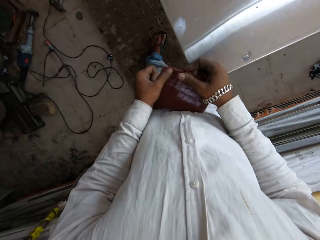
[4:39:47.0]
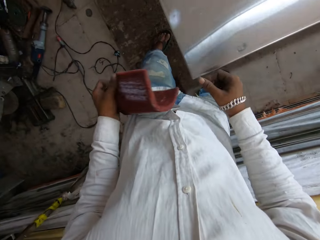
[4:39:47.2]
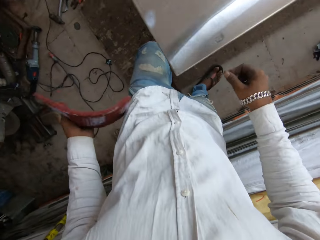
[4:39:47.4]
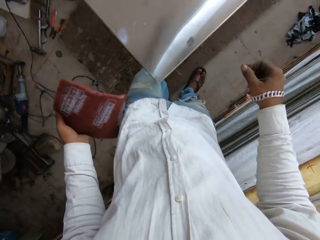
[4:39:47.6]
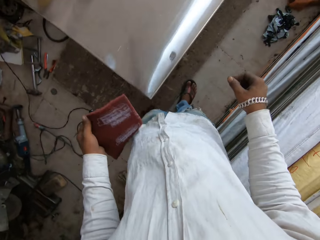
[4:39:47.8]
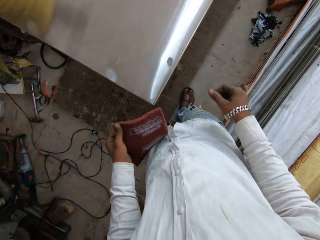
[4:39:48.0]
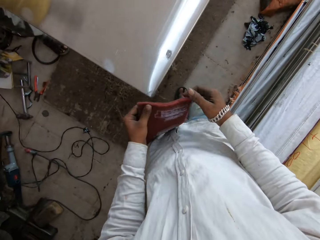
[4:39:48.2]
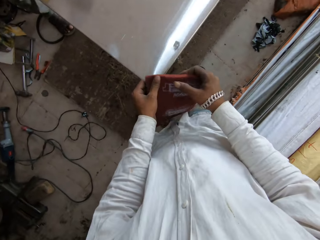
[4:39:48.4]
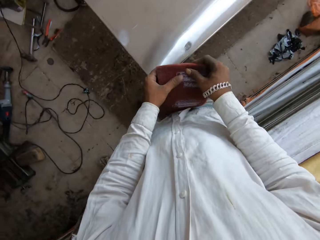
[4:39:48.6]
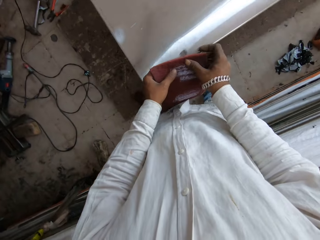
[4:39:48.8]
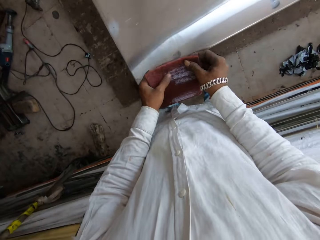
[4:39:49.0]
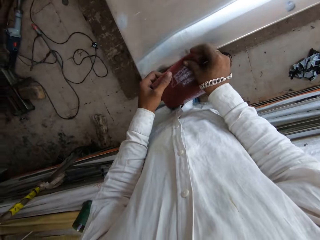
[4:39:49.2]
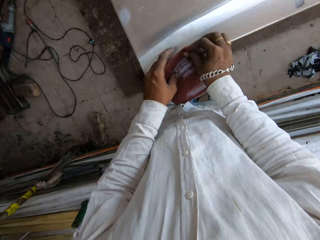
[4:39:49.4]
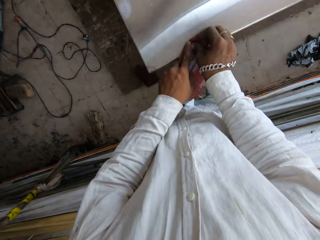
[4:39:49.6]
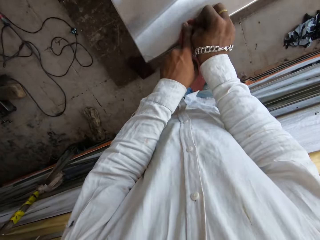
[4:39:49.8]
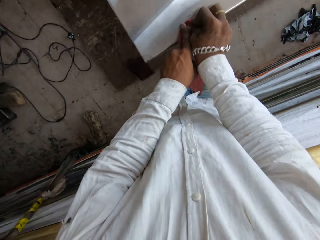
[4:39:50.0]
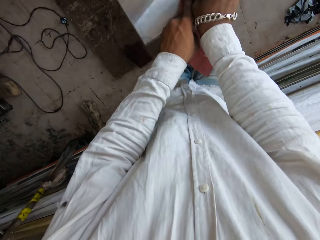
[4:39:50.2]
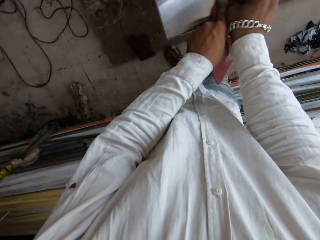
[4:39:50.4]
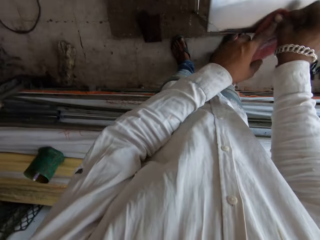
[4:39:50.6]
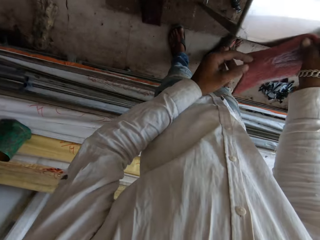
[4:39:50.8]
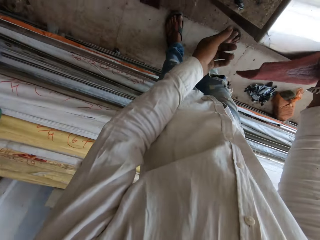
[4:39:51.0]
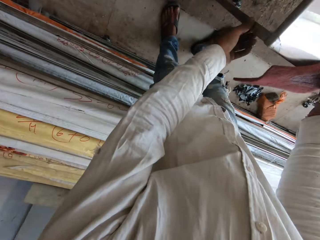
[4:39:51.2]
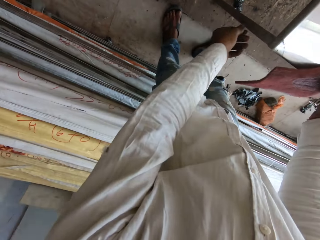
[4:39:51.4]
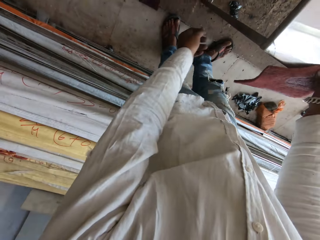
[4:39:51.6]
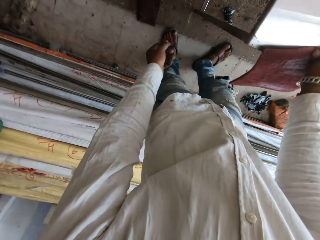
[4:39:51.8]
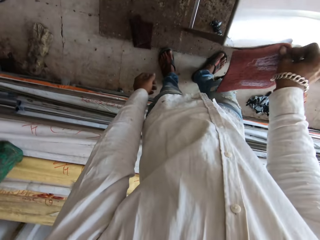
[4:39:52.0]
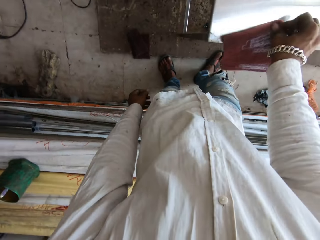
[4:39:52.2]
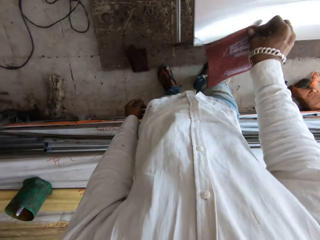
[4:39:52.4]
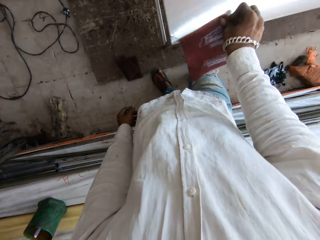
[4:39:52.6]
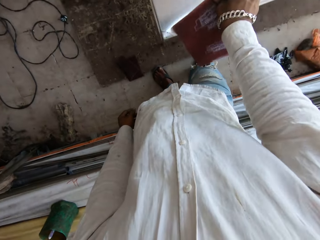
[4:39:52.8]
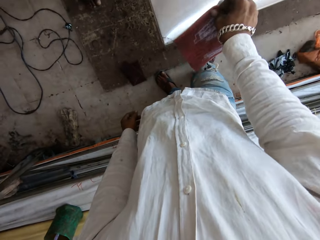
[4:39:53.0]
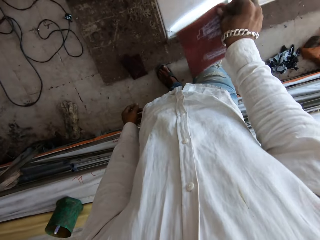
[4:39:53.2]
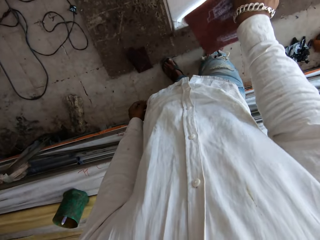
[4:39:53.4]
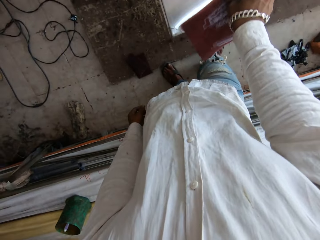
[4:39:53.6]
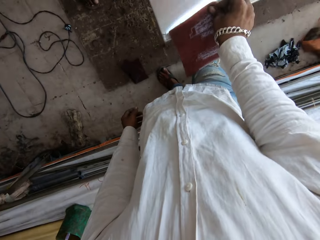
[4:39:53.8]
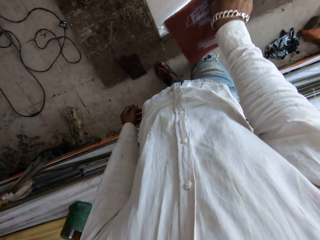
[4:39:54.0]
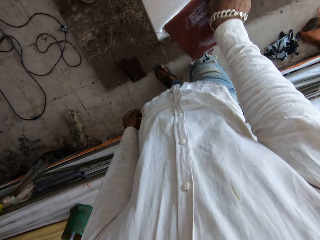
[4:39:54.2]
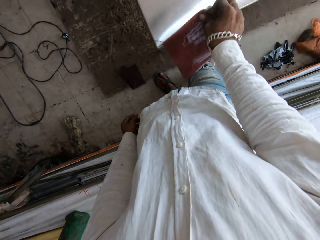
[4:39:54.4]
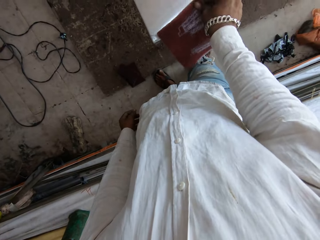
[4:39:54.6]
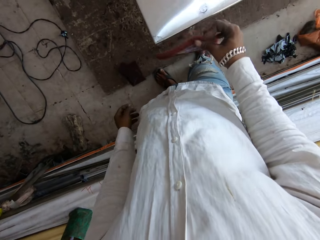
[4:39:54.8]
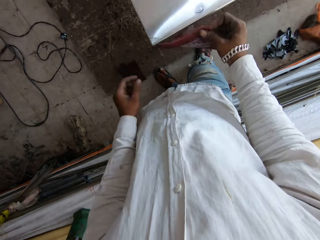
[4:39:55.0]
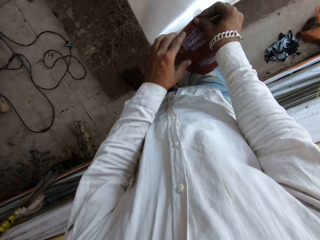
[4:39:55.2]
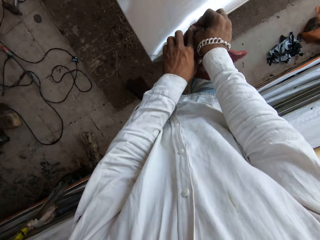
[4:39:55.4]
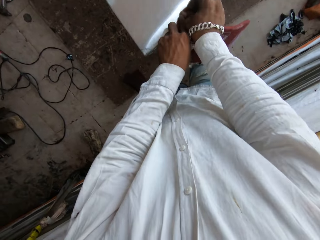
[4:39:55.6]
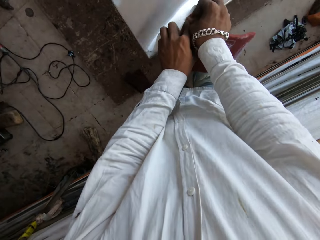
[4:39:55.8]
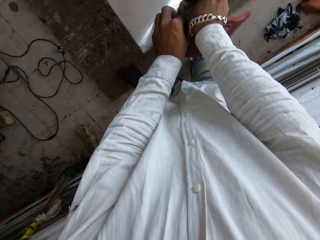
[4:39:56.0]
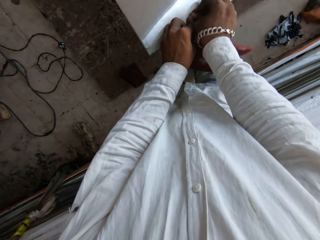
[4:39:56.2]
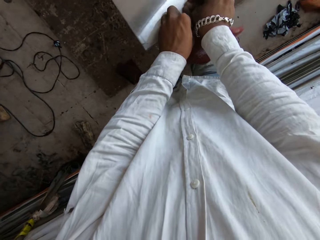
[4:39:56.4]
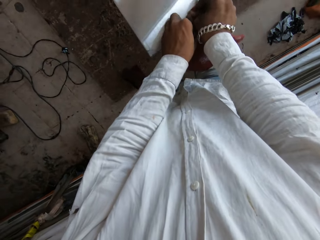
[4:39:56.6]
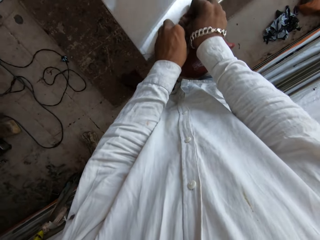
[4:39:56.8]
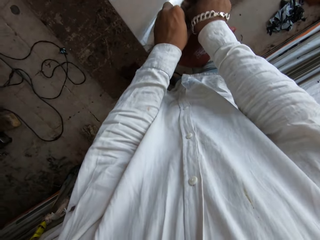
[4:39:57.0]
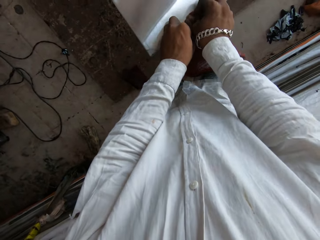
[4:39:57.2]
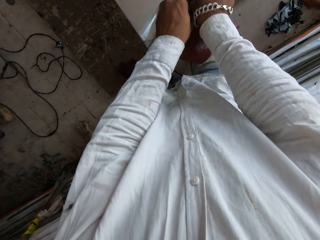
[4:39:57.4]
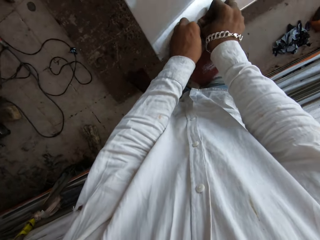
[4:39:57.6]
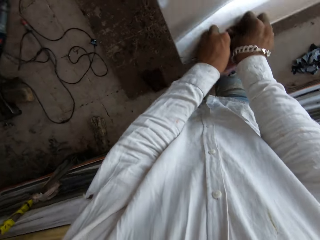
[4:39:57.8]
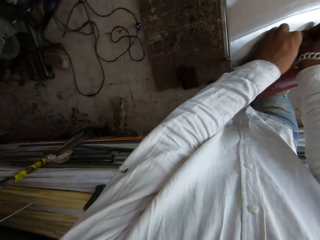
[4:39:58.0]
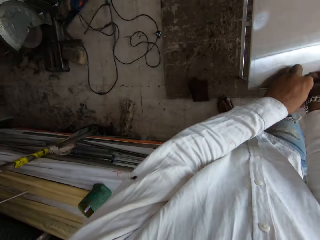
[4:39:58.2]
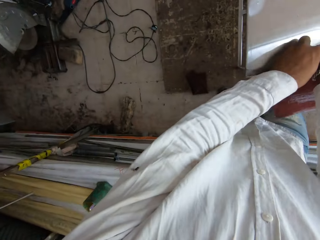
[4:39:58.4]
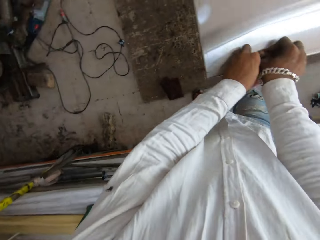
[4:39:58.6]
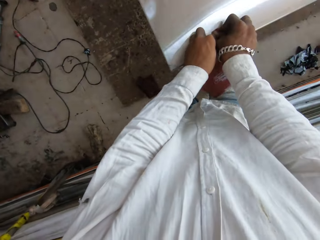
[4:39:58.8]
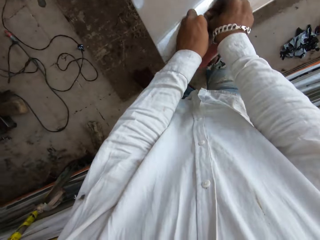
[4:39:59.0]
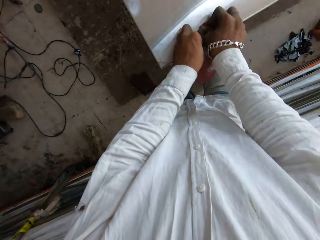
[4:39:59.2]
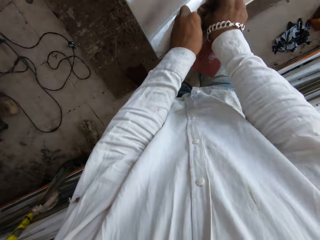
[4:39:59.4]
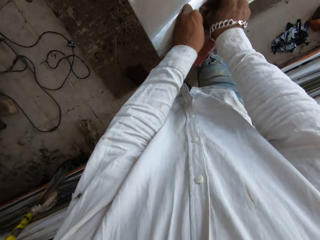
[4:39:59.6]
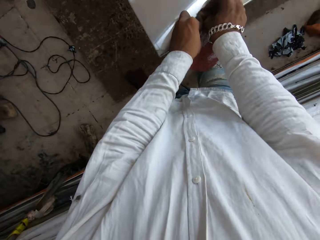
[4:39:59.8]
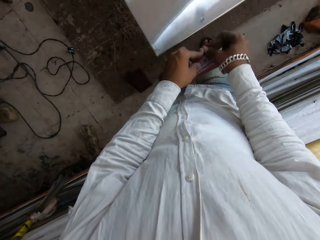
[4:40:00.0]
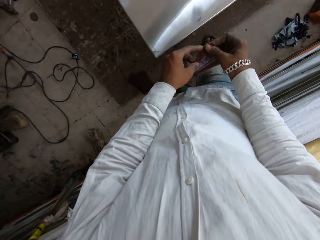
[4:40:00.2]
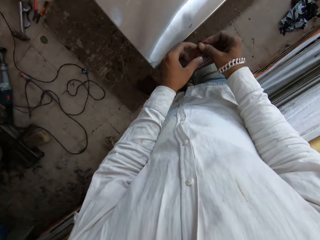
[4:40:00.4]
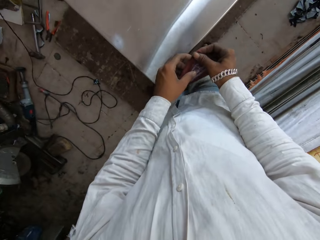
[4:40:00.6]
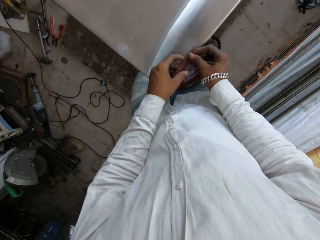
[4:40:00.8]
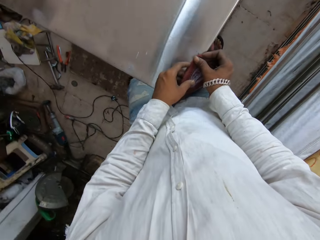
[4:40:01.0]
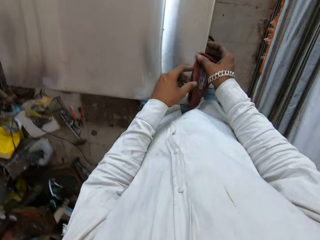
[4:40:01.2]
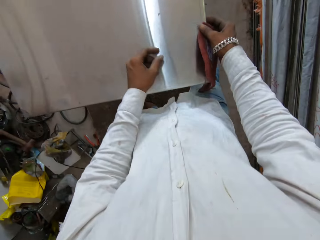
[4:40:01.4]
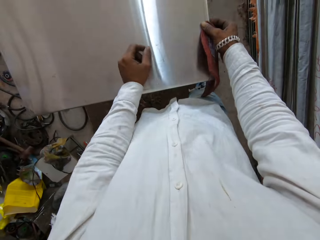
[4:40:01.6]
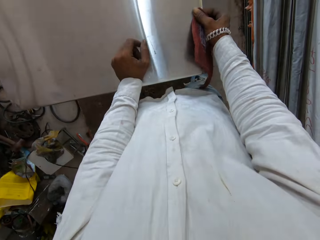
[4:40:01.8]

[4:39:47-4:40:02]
The camera wearer holds the scrub pad with the left hand. They hold the scrub pad with both hands. They scrub the metal table with the scrub pad in both hands. They touch the metal table leg with the left hand. They scrub the metal table with the scrub pad in the right hand. They scrub the metal table with the scrub pad in both hands. They look at the welding torch on the floor.

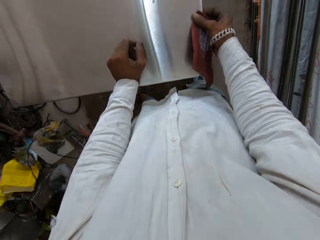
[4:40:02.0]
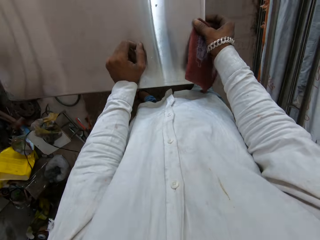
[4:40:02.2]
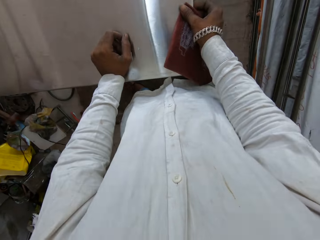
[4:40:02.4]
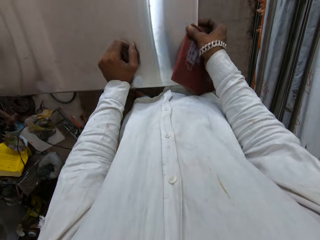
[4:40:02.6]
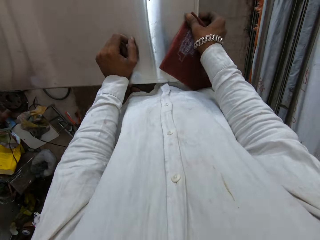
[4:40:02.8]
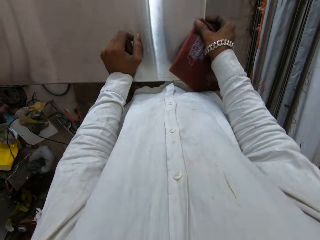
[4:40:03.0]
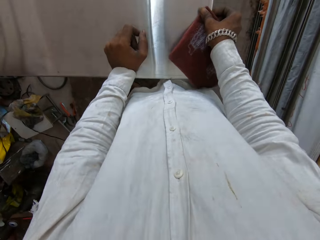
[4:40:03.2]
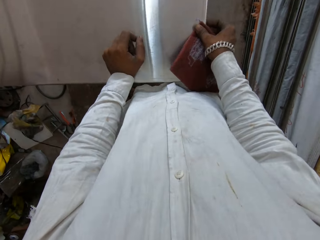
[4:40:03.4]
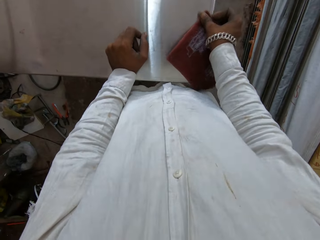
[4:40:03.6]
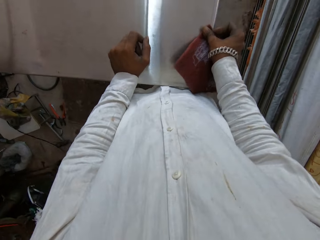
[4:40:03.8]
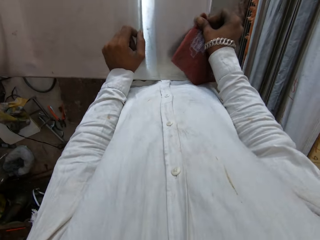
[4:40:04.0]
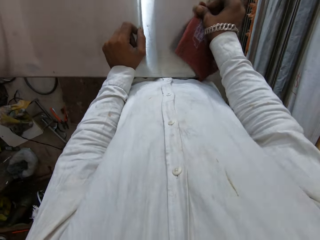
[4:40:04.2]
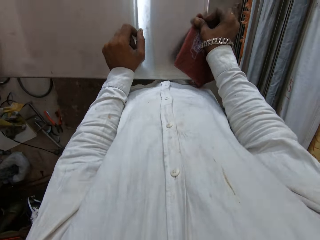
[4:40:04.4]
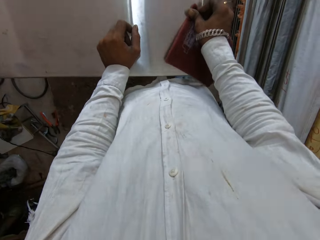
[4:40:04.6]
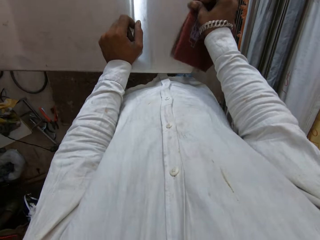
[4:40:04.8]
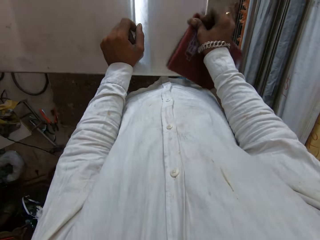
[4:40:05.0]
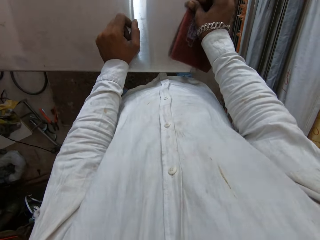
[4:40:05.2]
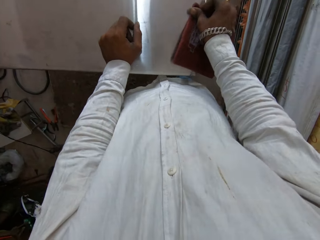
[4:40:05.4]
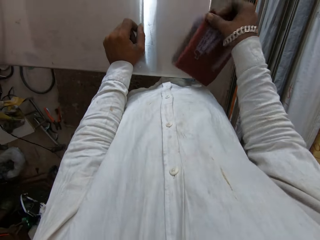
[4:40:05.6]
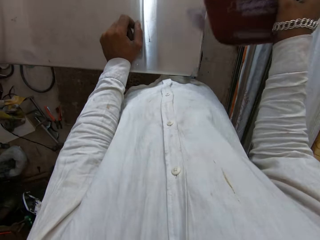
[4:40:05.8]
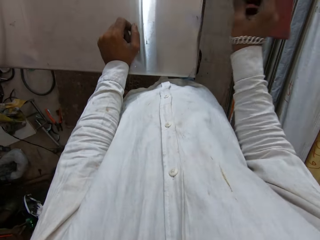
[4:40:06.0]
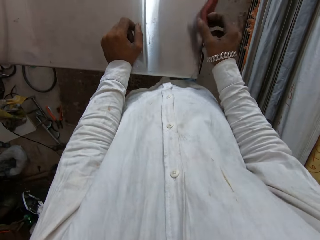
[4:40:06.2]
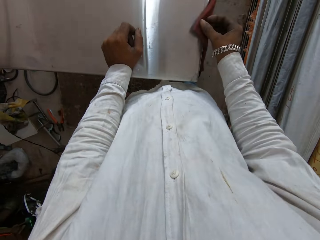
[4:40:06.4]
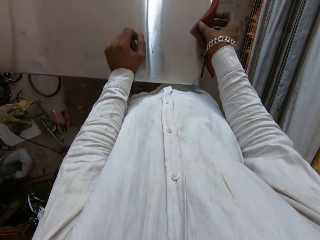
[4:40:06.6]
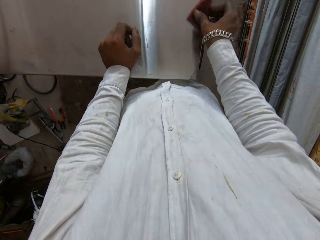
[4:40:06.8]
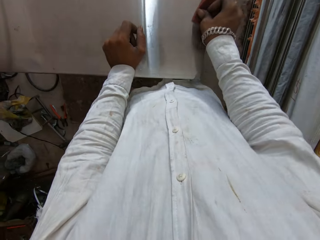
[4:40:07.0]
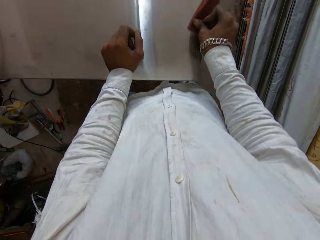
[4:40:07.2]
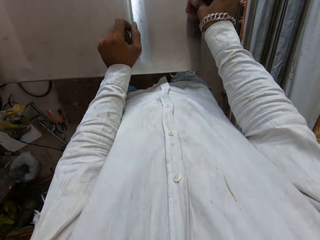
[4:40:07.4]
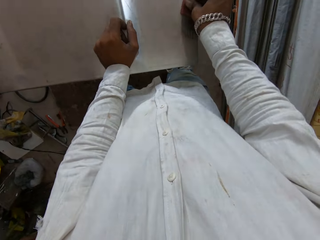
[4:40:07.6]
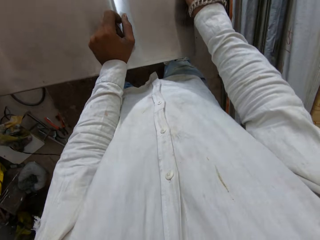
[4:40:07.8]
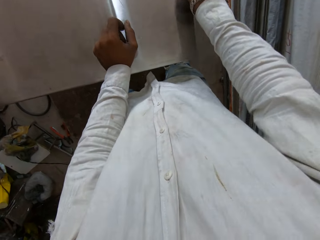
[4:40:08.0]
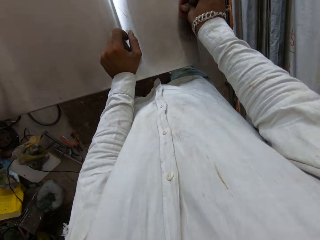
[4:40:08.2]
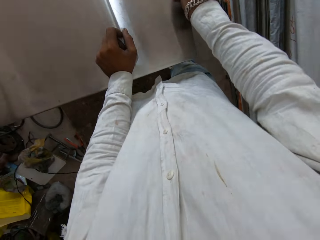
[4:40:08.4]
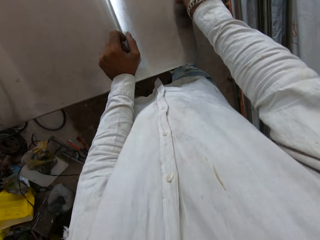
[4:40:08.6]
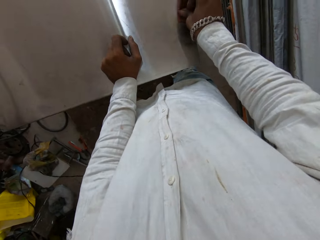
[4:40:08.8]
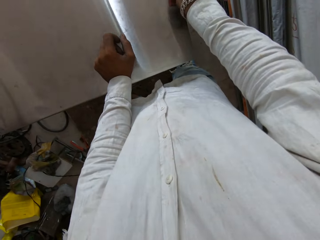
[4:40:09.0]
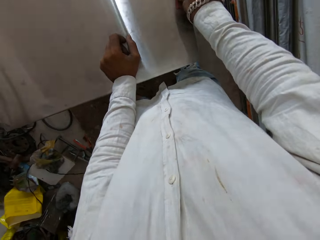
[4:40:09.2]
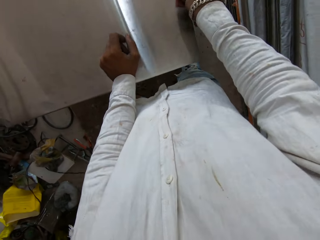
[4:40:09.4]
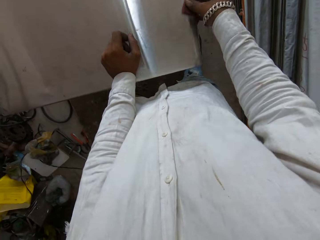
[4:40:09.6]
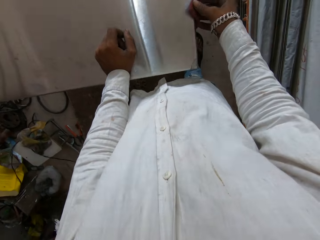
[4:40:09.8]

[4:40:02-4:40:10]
The camera wearer places the left hand on the metal table. They scrub the metal table with the scrub pad in the right hand. They turn the scrub pad with the right hand. They scrub the metal table with the scrub pad in the right hand.
